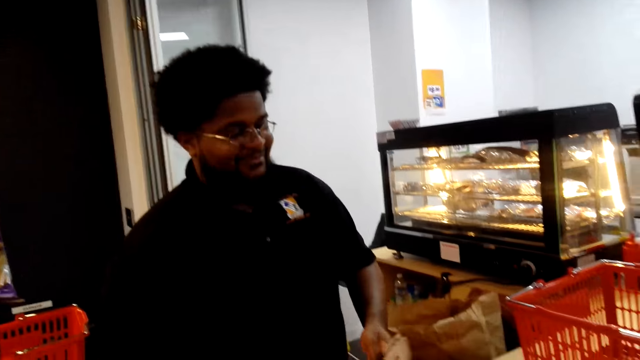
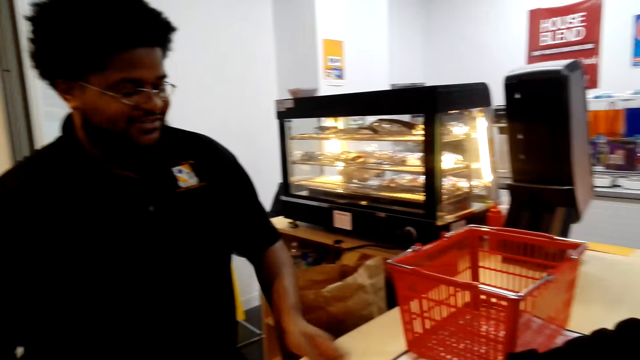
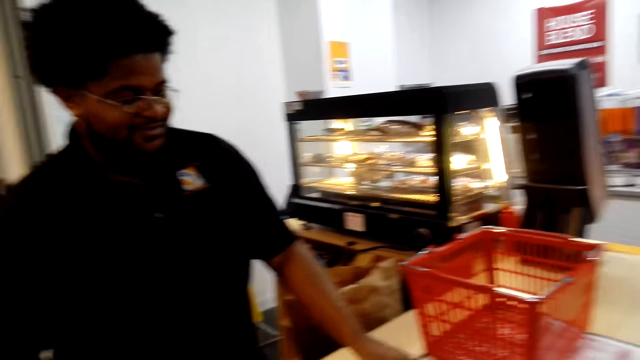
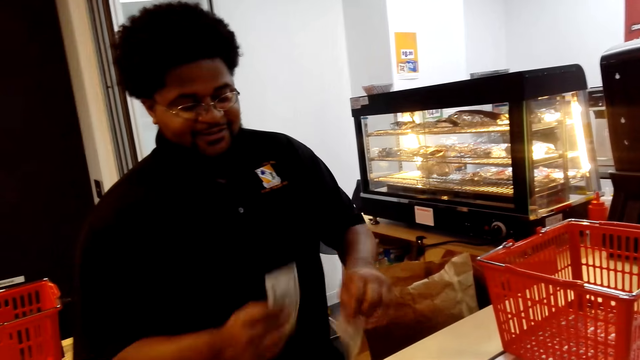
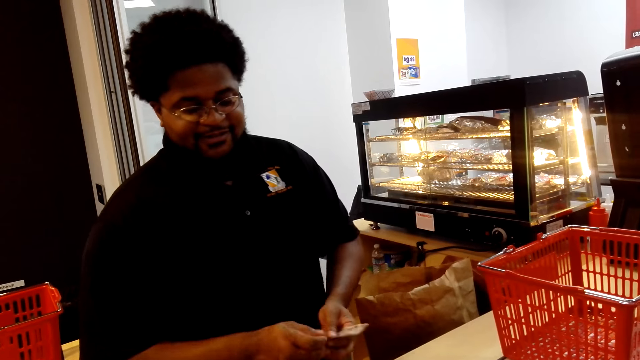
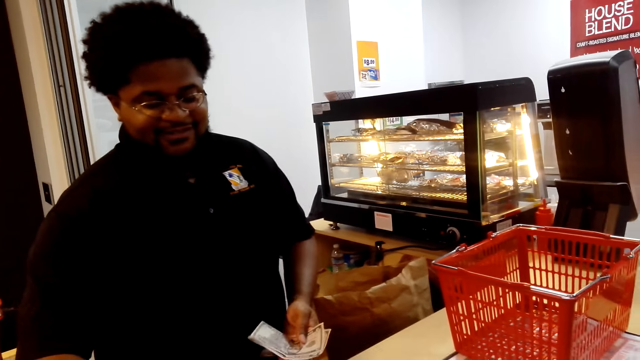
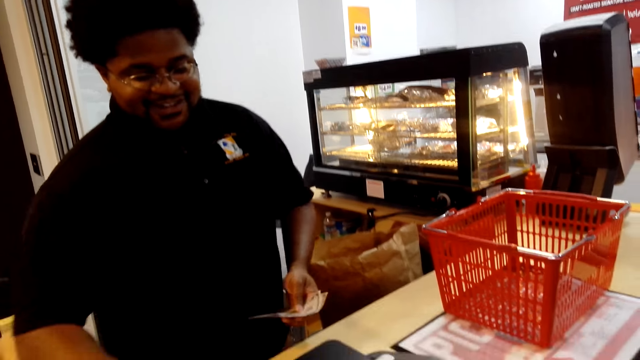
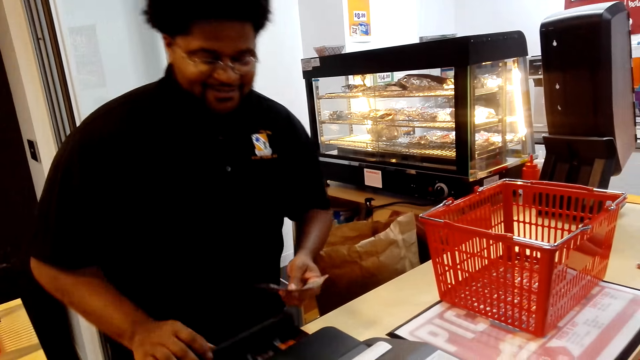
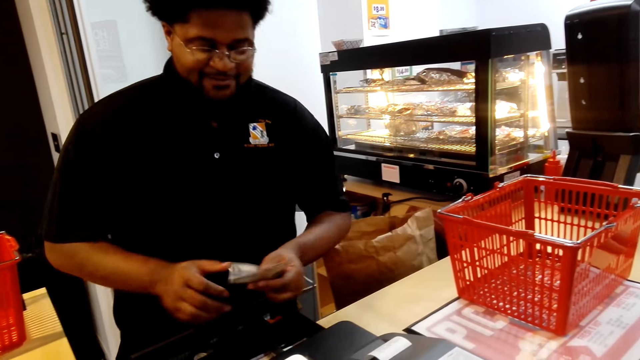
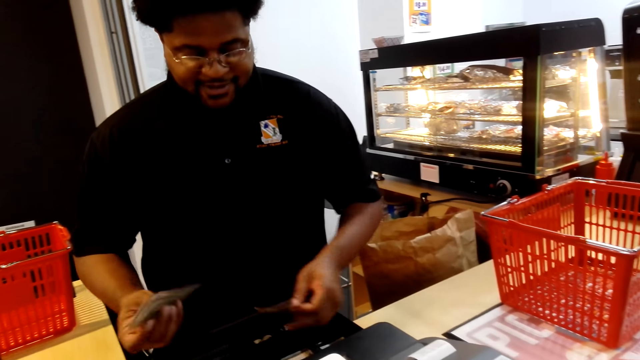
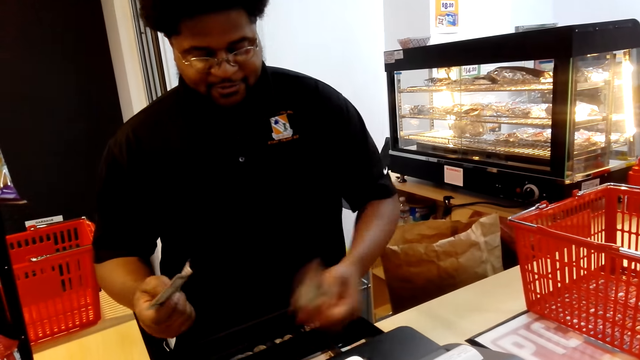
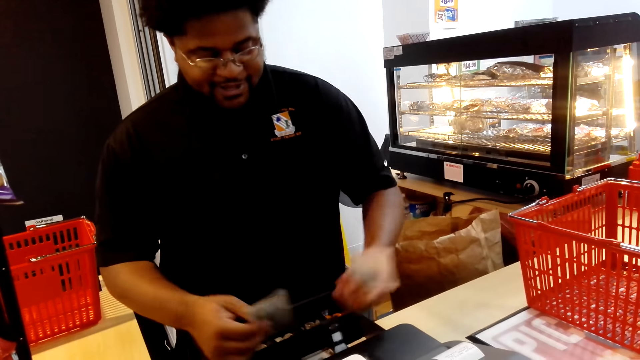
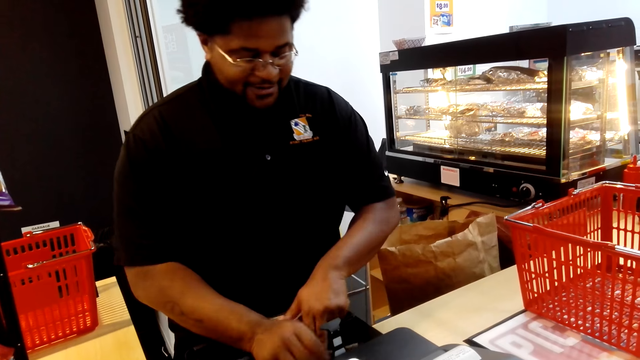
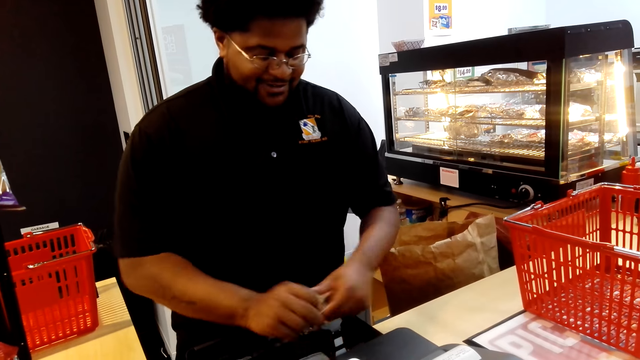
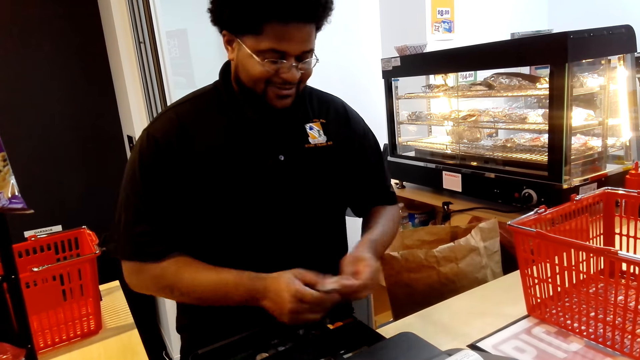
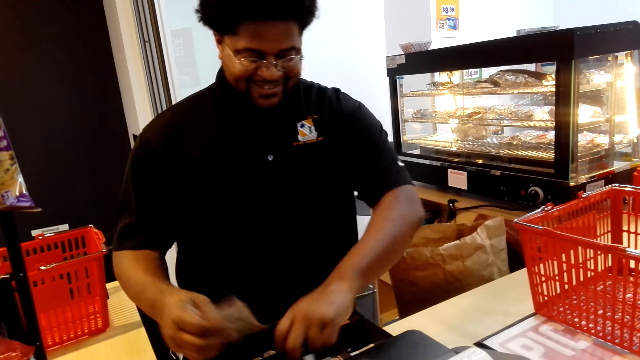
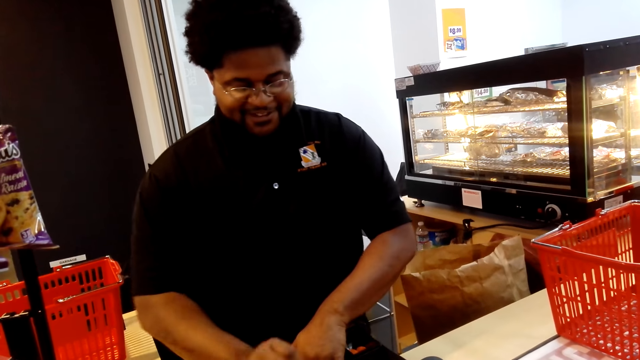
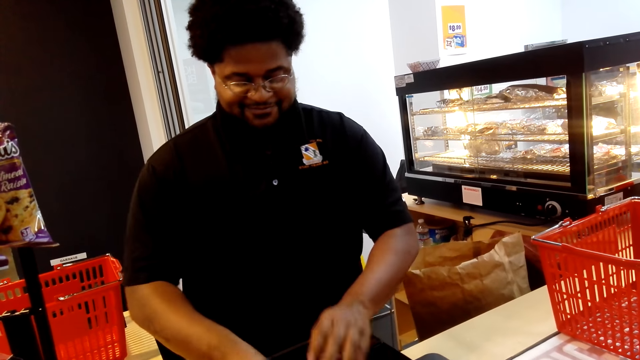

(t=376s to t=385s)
A man operates the machine. The man passes the money to the right hand. The man puts the money in the teller machine. He puts the money in the teller machine again.

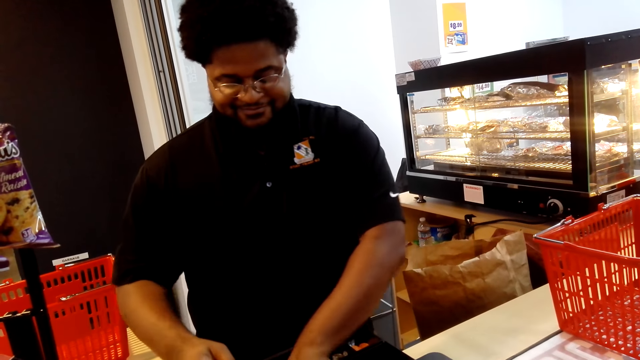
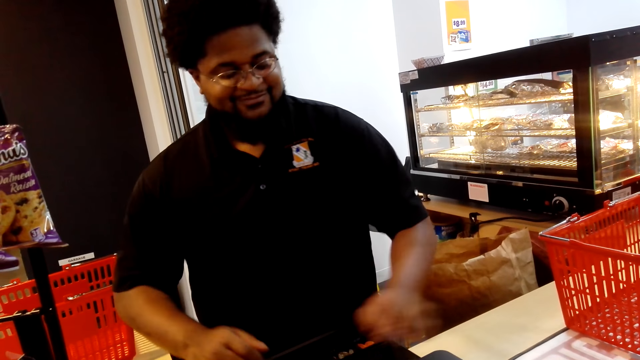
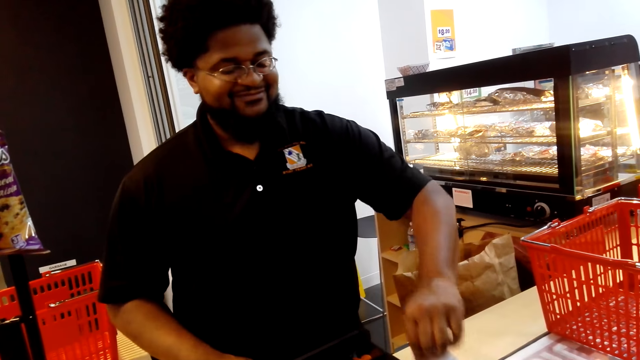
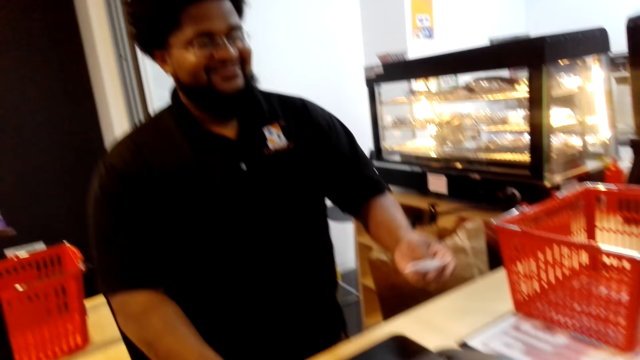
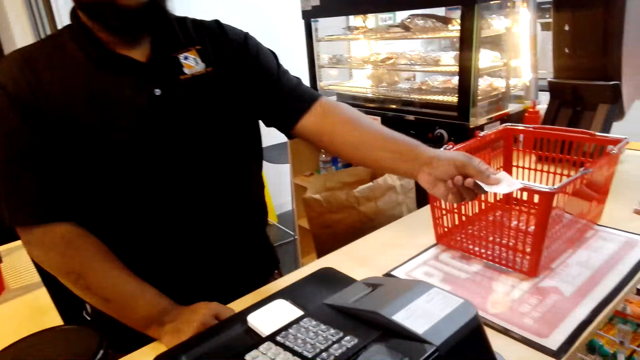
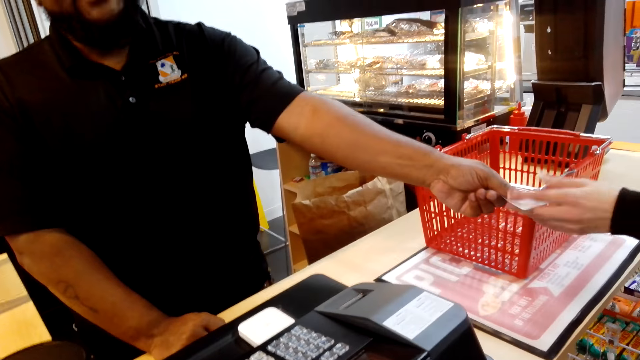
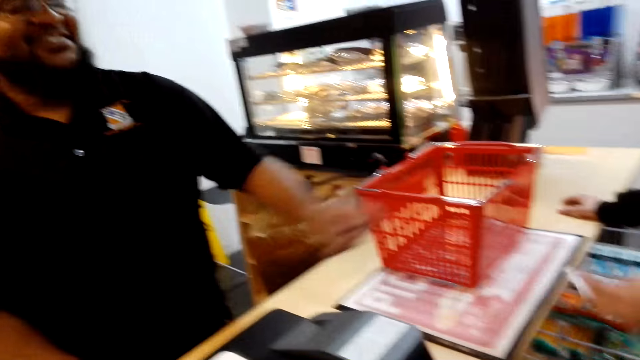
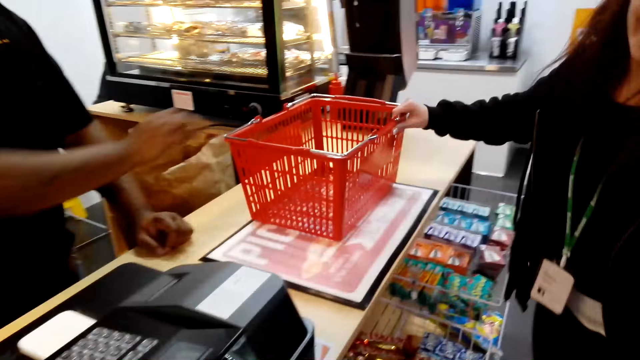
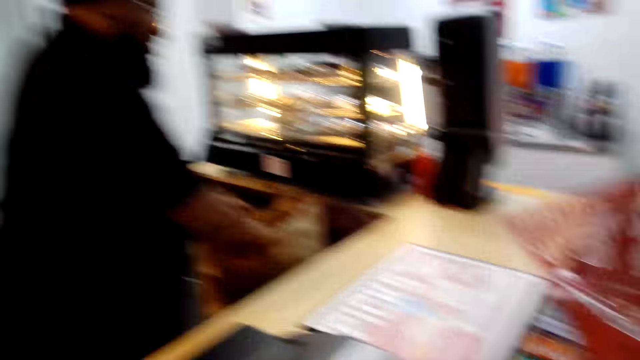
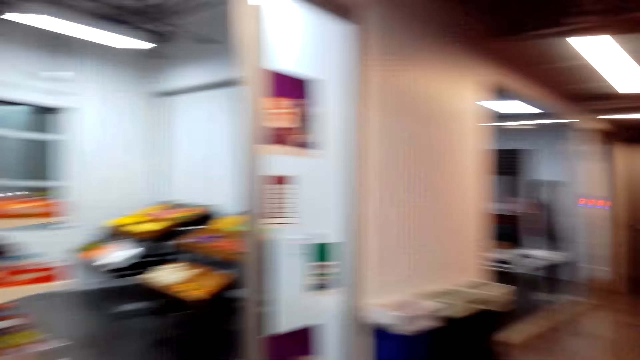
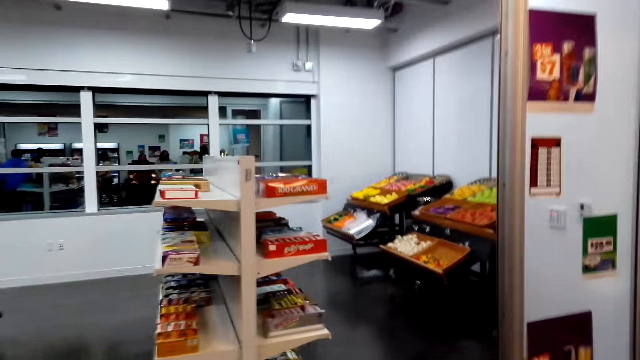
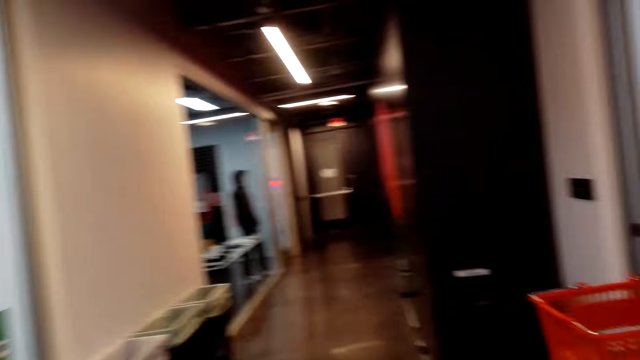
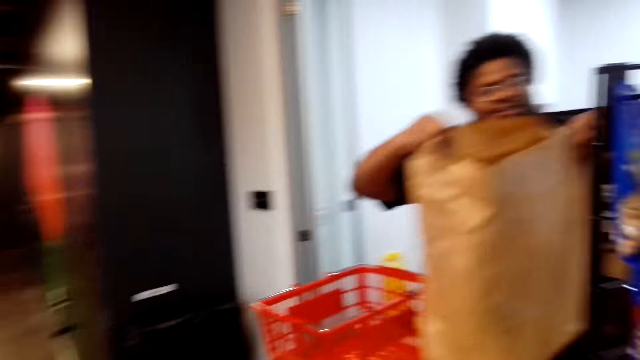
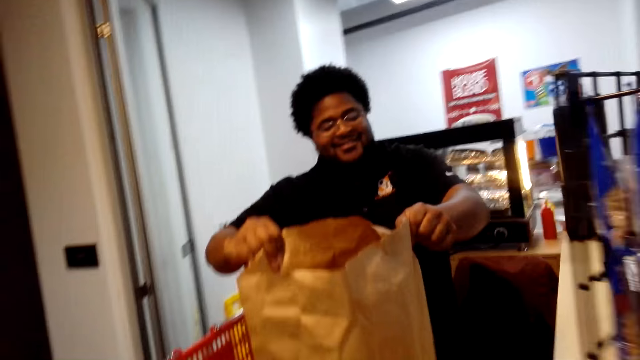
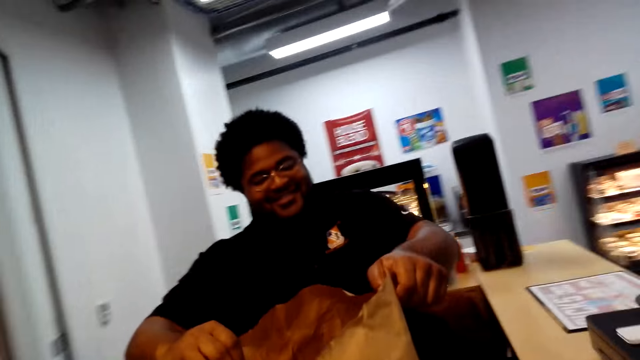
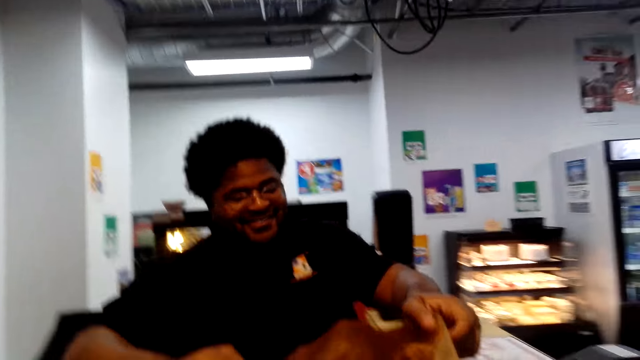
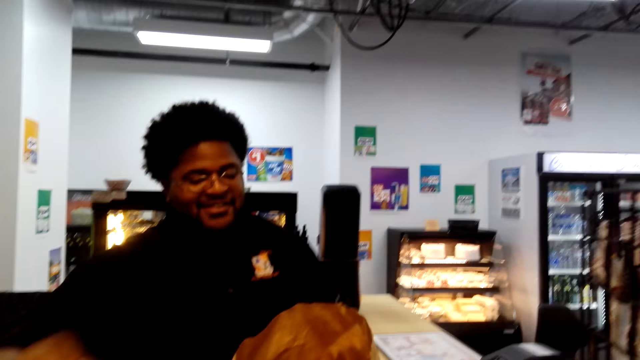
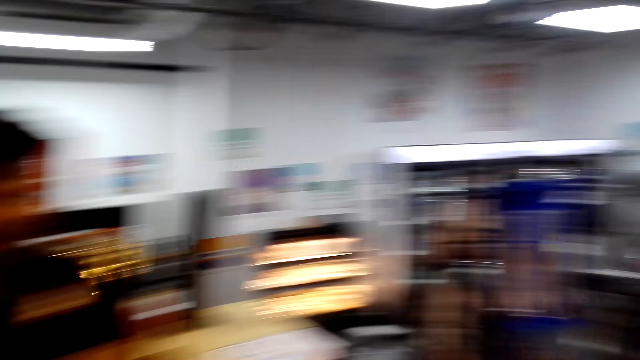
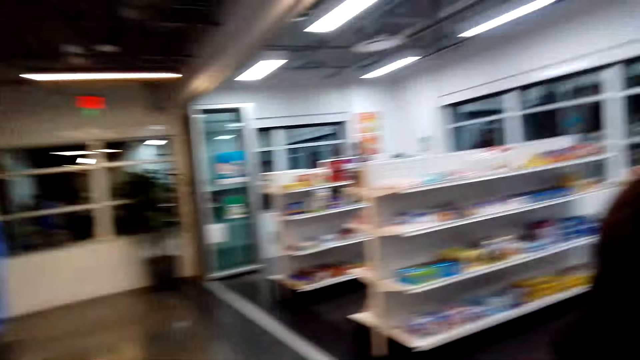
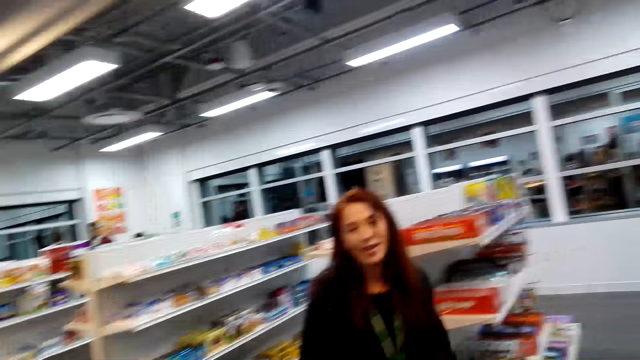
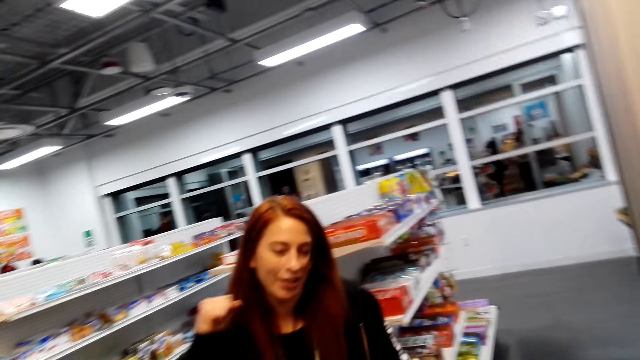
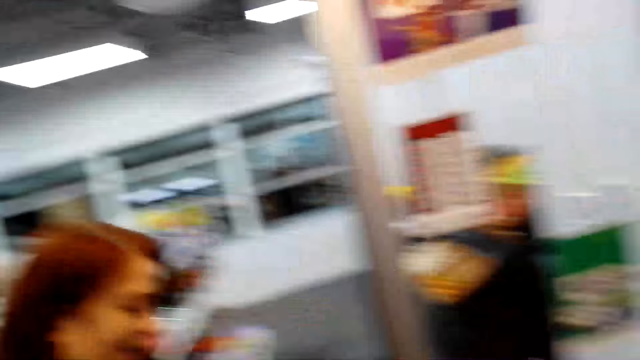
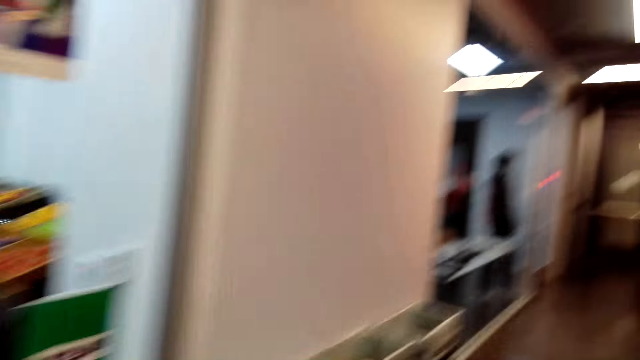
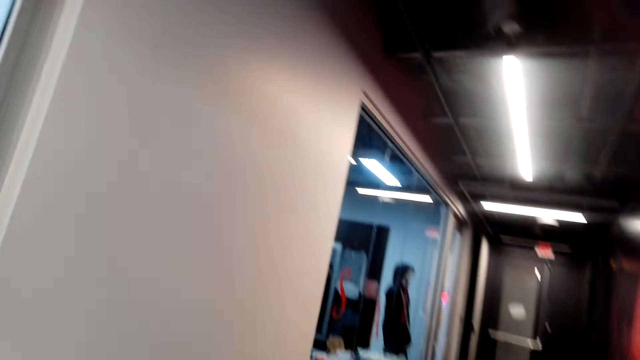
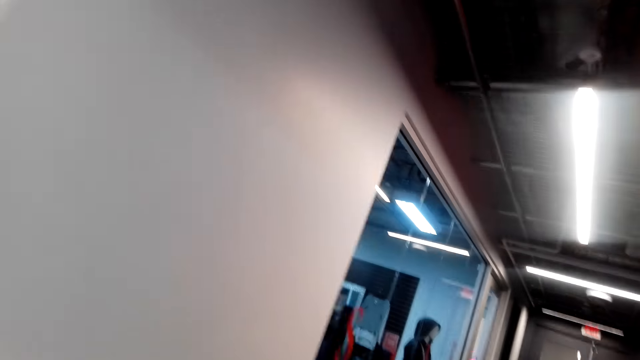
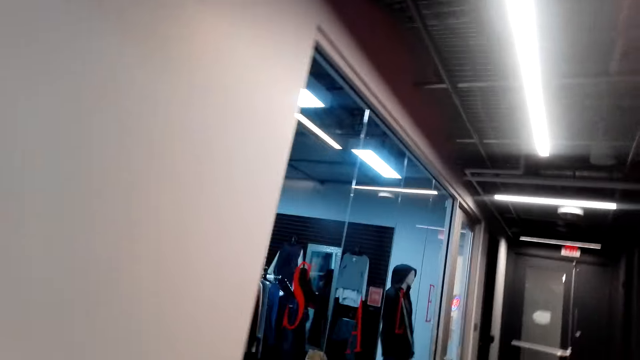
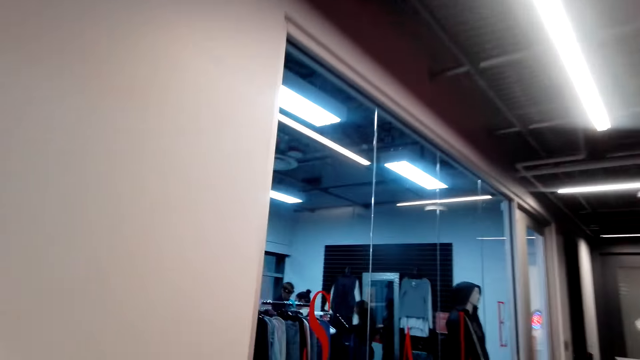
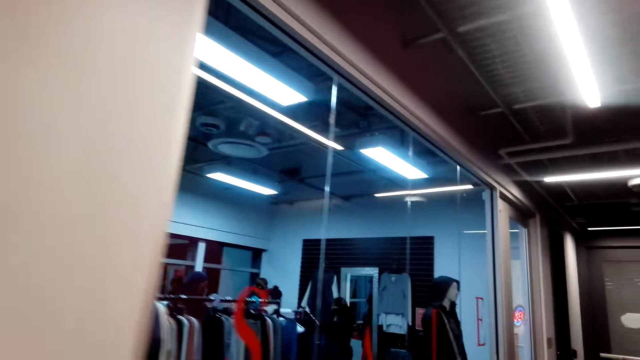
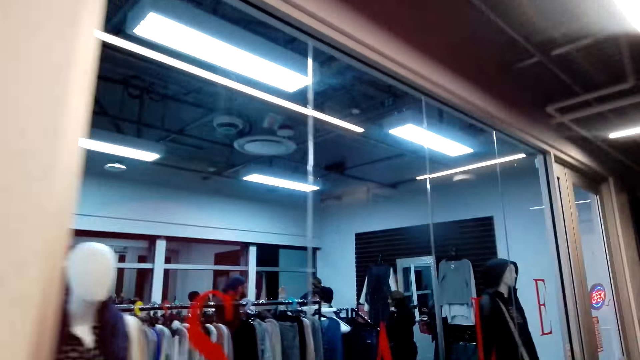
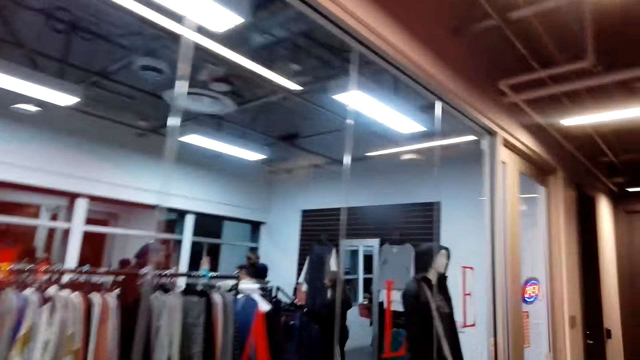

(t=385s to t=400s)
The man takes the receipt. The man passes the receipt to a lady. The camera wearer takes the note money. The lady picks up the basket. The camera wearer looks around. The man carries the envelope. The camera wearer looks around. The lady steps forward. The camera wearer walks around. They walk along the corridor.
